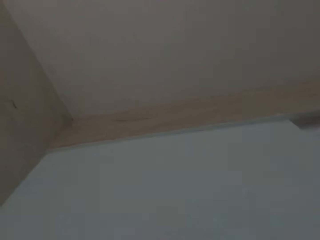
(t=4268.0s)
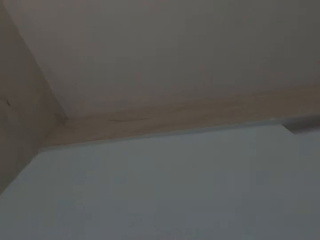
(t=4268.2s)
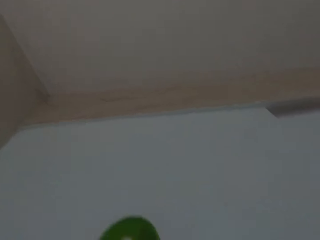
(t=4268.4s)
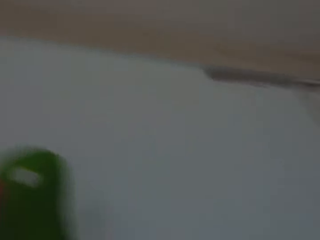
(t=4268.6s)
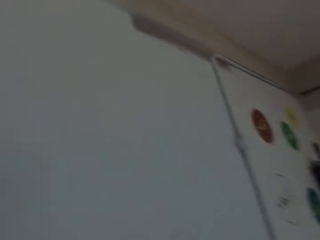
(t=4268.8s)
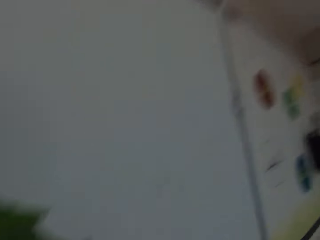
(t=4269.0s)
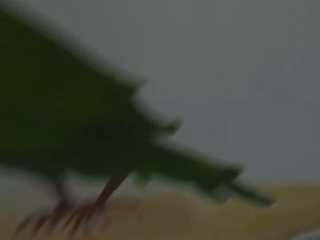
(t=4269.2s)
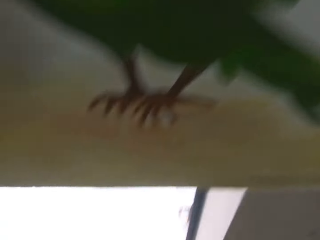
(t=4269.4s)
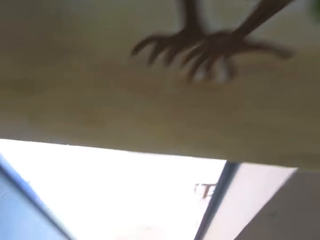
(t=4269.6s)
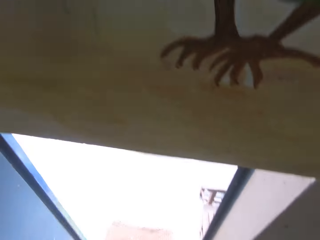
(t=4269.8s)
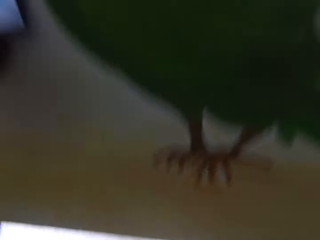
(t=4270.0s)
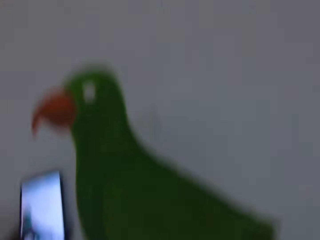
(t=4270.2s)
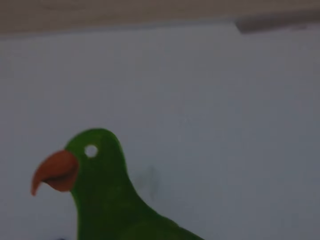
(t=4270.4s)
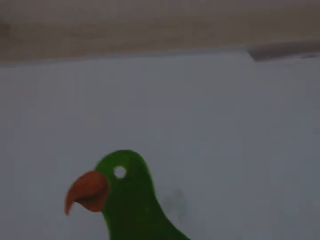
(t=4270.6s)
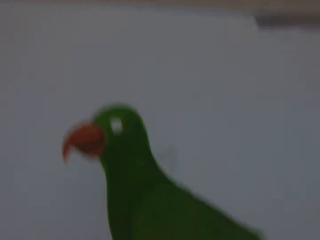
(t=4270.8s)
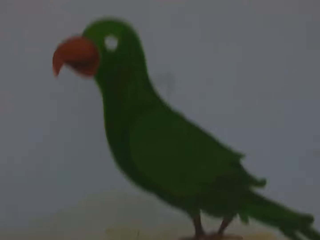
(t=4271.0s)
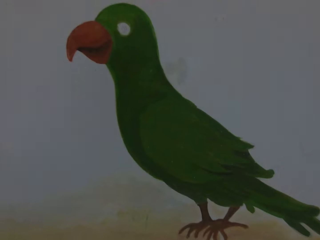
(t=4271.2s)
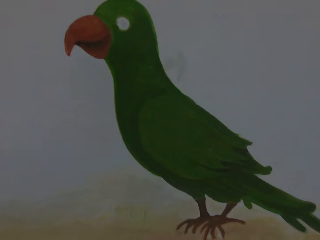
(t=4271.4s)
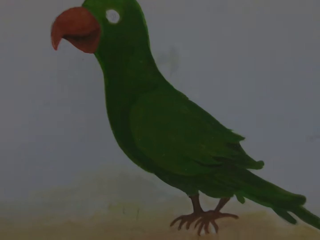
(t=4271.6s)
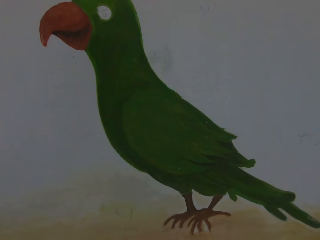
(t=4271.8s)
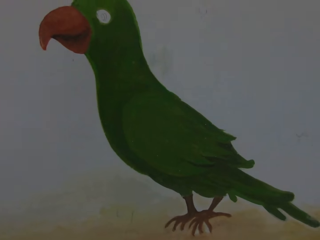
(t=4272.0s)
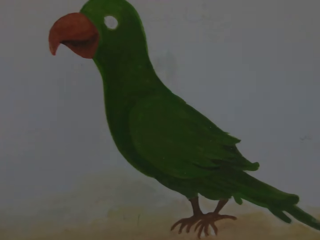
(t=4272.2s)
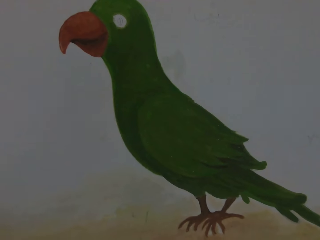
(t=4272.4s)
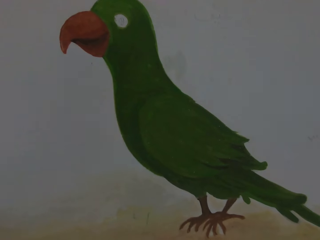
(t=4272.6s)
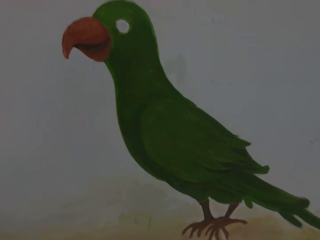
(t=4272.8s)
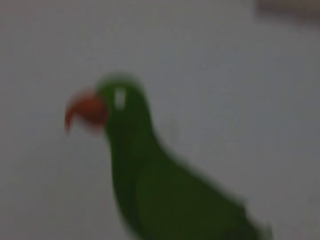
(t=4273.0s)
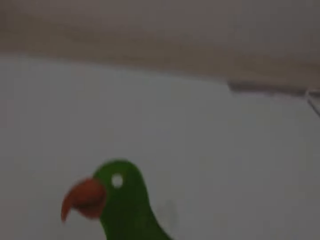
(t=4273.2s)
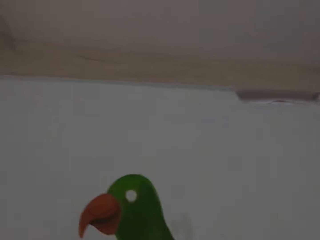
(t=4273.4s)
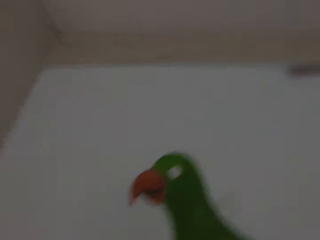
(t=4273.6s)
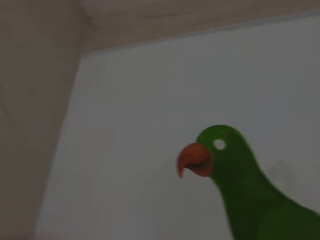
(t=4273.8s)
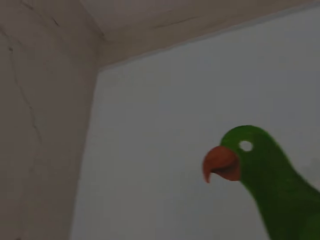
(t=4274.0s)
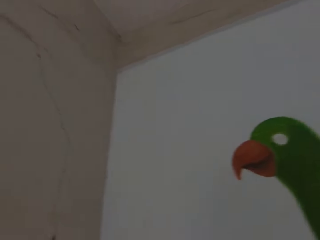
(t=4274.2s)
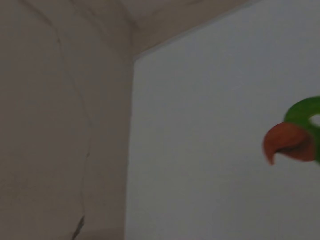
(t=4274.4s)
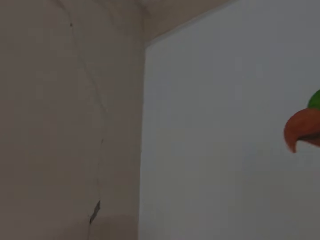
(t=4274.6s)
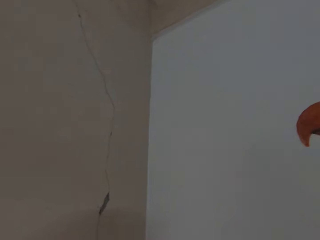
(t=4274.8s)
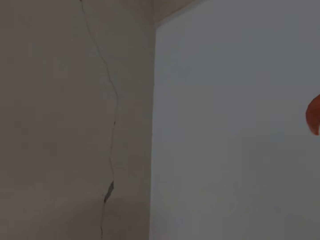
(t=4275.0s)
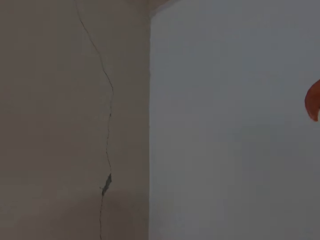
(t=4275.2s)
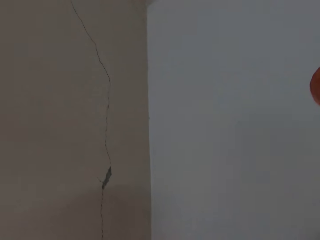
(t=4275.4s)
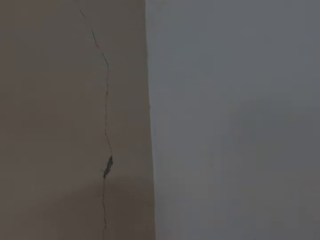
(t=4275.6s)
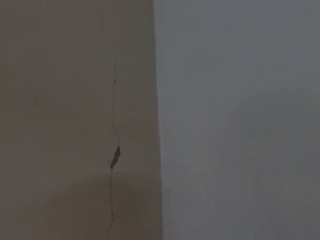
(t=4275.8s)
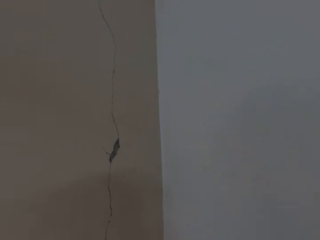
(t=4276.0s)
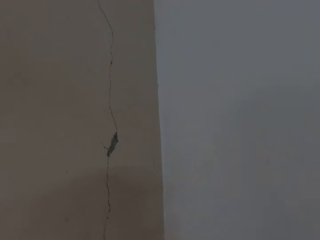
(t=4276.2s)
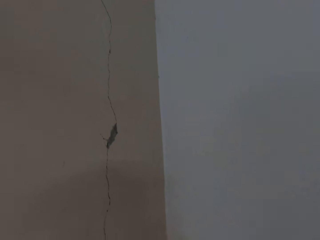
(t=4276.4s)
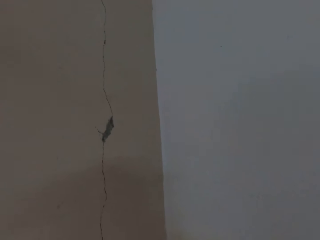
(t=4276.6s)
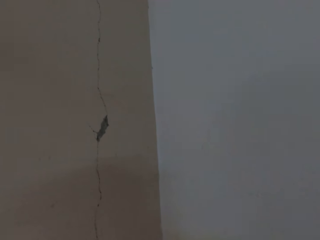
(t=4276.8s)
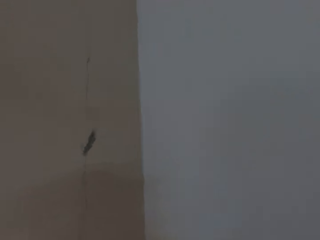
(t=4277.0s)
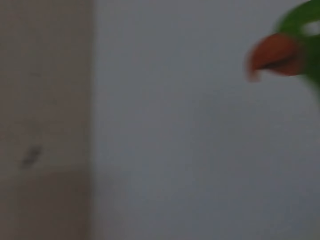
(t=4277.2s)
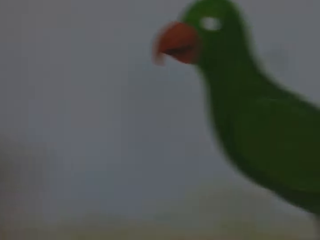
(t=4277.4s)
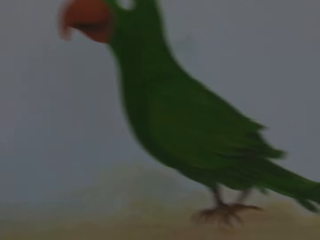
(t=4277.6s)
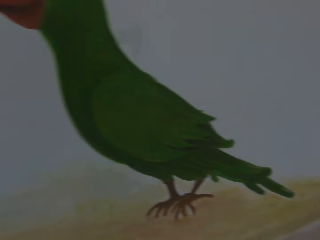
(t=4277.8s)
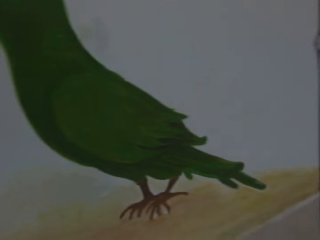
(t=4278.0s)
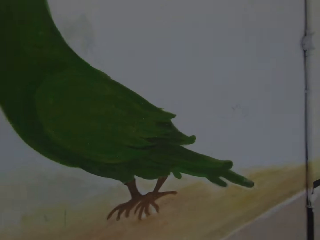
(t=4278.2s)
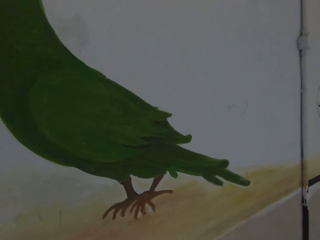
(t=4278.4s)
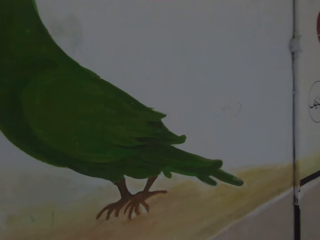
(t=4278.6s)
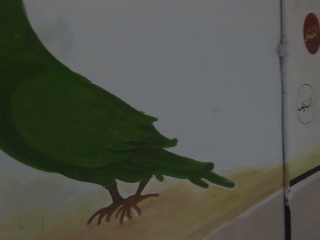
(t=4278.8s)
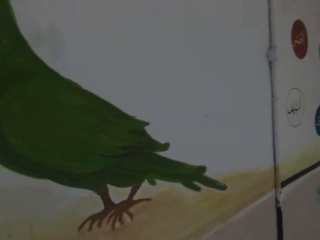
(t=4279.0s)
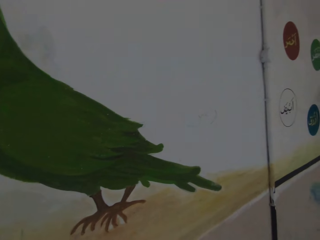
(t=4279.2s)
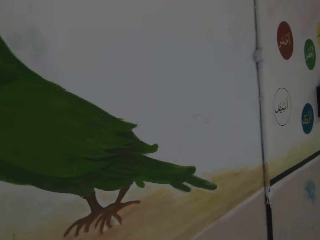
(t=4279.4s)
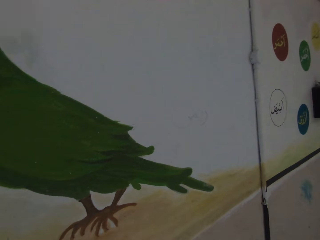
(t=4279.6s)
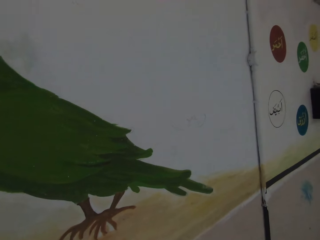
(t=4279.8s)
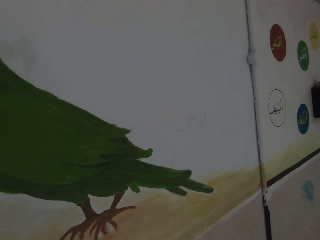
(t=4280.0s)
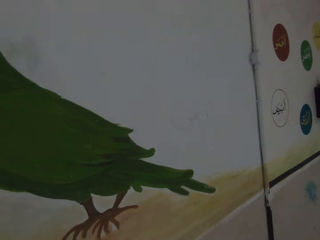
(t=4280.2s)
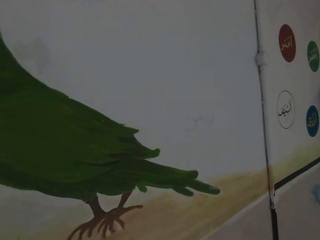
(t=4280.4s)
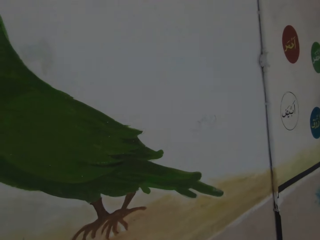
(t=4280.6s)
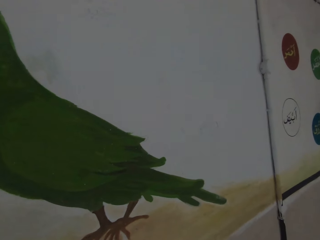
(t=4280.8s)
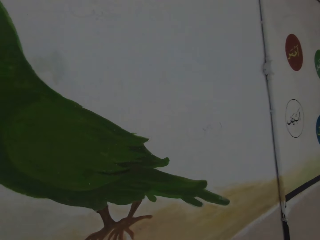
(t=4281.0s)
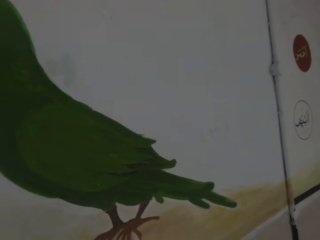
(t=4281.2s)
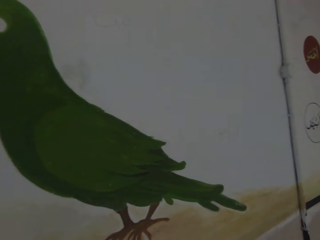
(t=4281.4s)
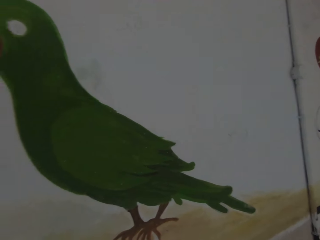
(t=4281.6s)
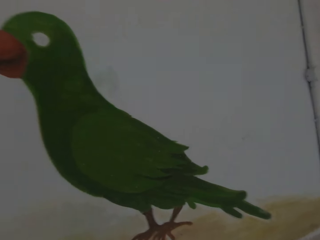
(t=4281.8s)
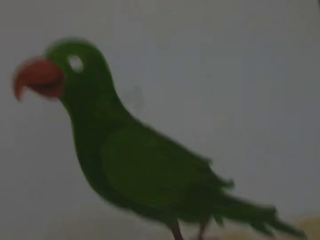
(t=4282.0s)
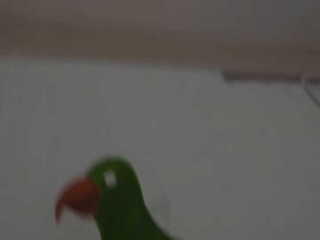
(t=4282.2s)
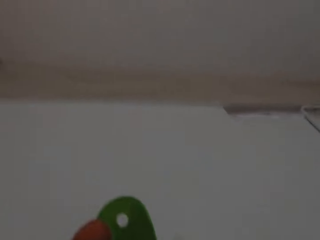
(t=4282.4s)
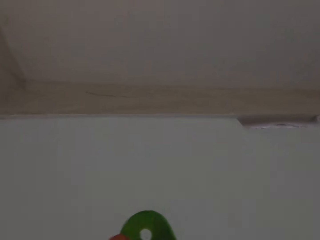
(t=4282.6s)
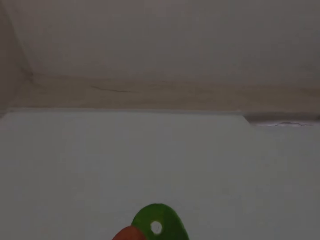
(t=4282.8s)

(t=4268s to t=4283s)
The camera wearer holds the phone. They look at the paintings. They look at the wall. They look at the paintings.

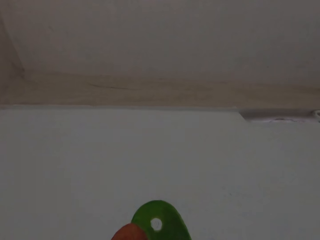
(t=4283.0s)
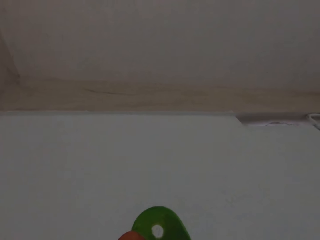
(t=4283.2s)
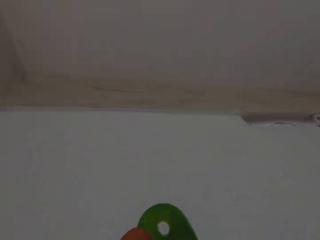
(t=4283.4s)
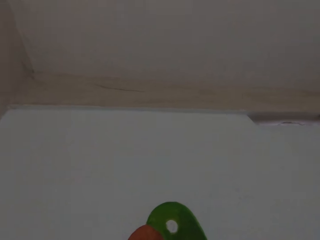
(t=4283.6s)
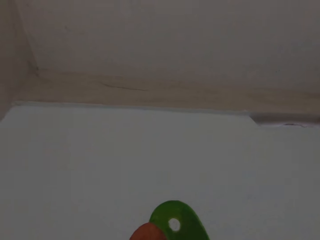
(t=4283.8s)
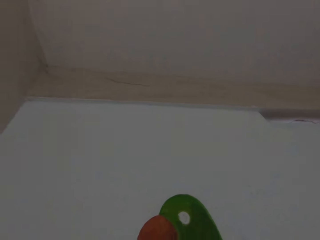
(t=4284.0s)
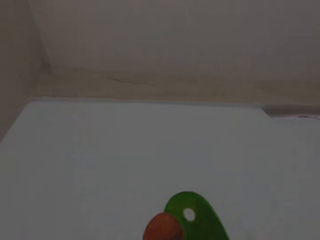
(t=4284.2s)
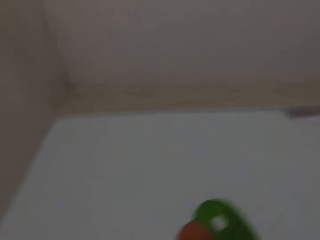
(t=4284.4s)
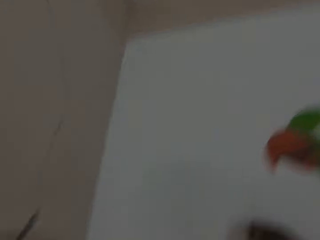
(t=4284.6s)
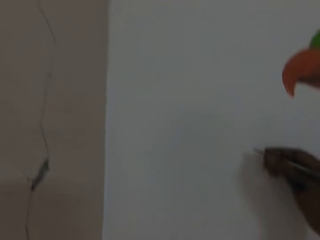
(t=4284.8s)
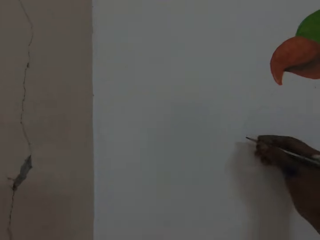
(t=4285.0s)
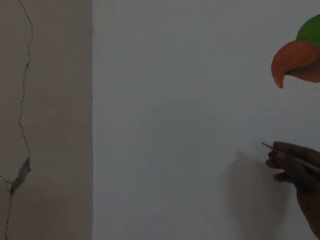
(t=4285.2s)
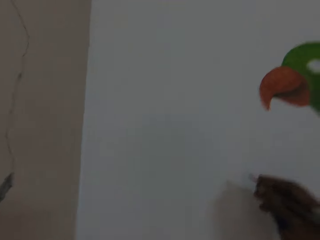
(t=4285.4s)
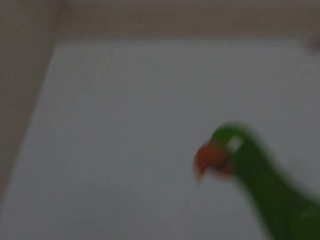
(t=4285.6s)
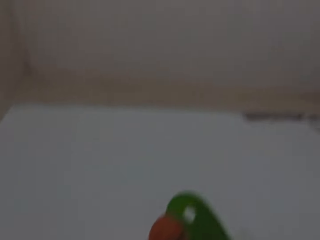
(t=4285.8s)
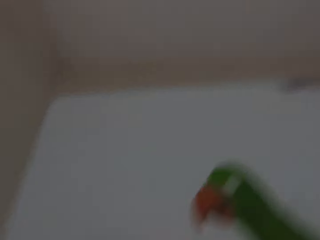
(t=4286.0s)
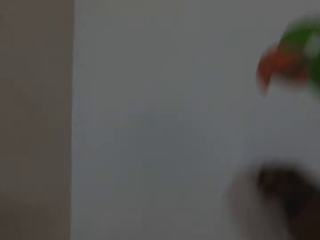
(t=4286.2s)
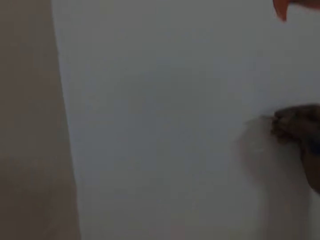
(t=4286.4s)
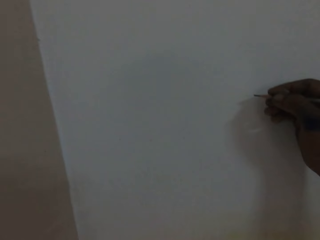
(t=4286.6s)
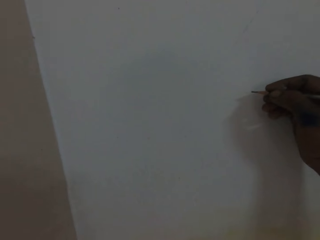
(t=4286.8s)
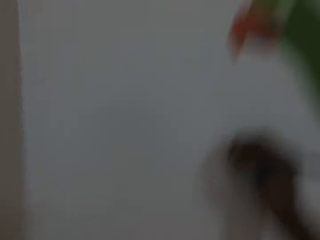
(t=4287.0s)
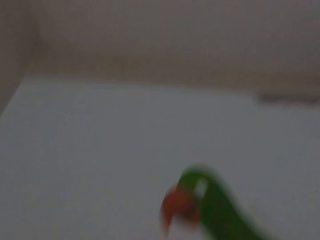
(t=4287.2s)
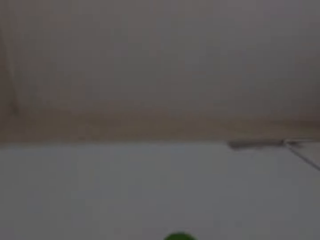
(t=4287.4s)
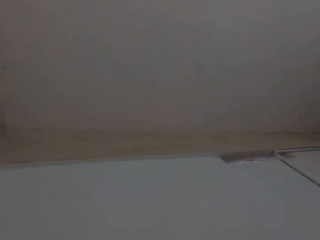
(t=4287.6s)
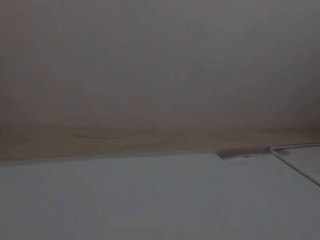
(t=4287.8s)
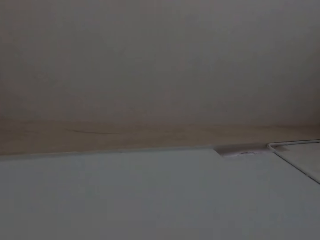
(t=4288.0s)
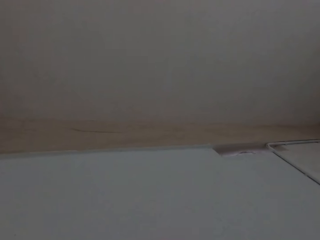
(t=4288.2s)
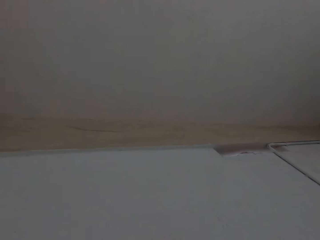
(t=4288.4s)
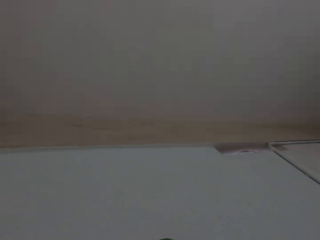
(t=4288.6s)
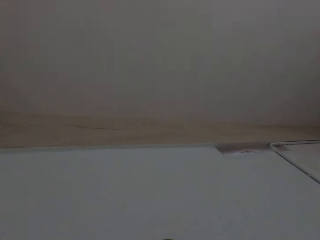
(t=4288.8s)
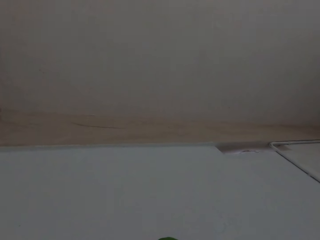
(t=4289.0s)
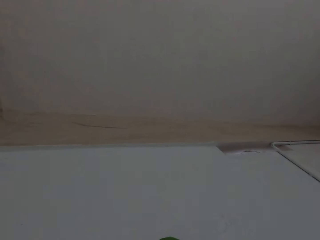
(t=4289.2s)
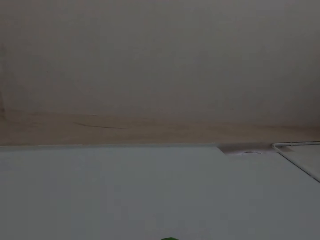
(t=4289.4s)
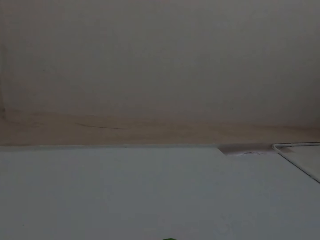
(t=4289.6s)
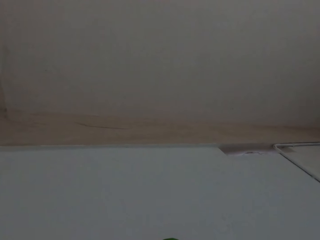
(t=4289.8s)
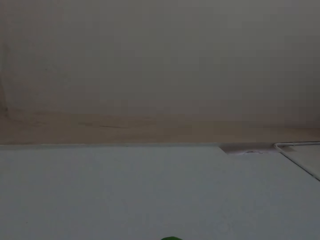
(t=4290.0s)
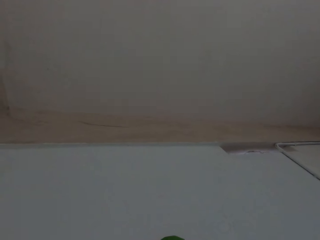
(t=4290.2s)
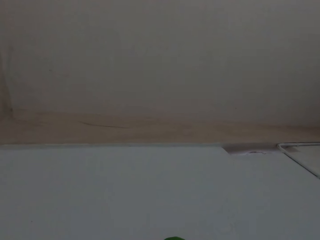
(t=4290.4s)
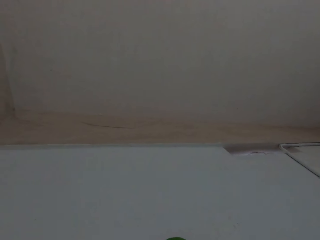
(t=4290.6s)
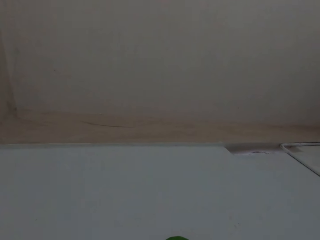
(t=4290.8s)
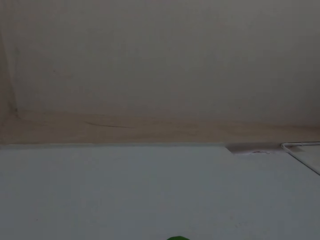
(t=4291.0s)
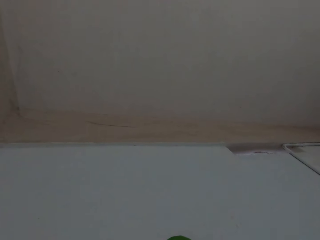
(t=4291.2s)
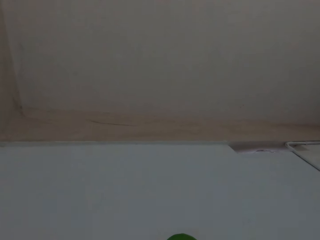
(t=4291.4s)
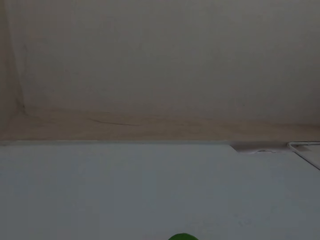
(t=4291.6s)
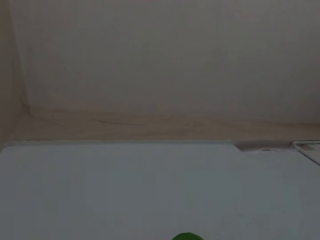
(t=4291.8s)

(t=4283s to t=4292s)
The camera wearer holds a pencil or paint brush in his right hand against the wall. He looks at the wall.
